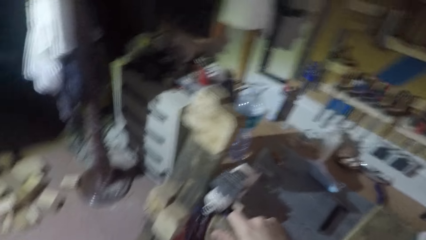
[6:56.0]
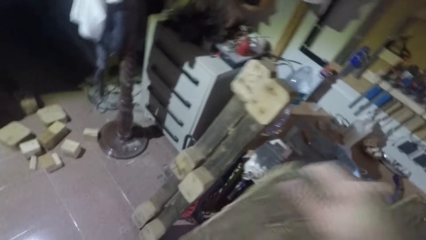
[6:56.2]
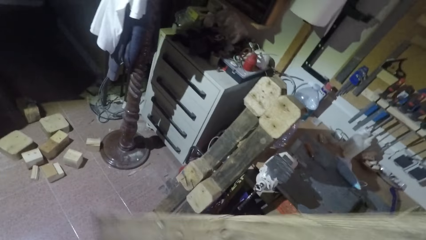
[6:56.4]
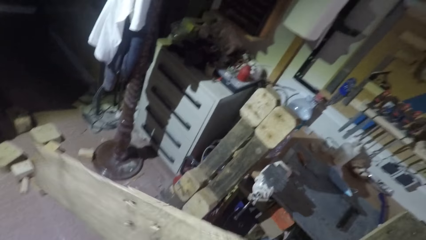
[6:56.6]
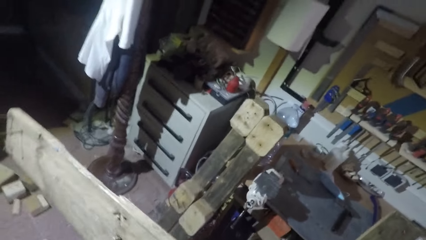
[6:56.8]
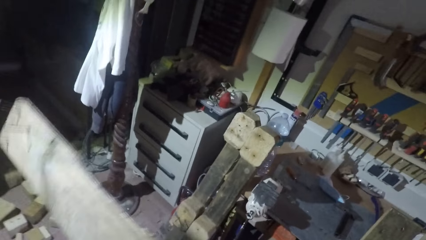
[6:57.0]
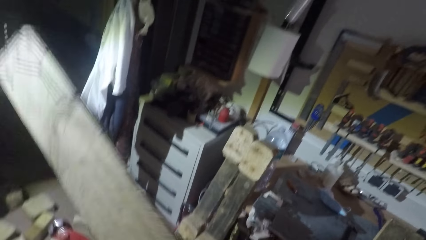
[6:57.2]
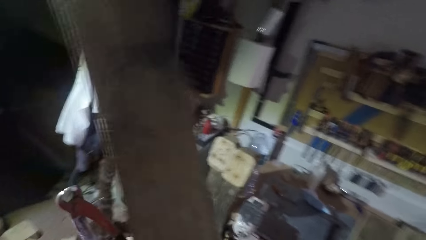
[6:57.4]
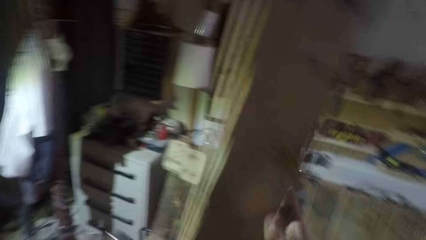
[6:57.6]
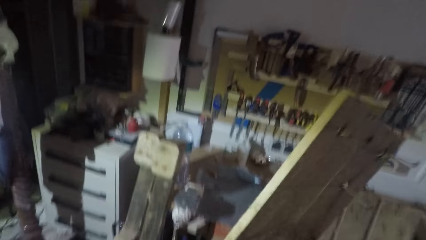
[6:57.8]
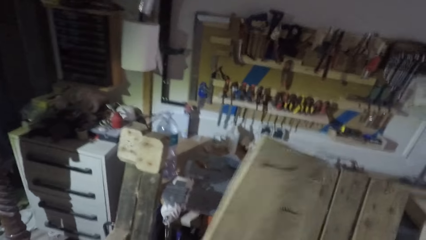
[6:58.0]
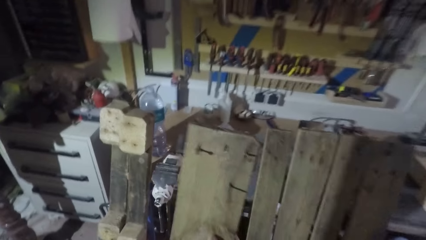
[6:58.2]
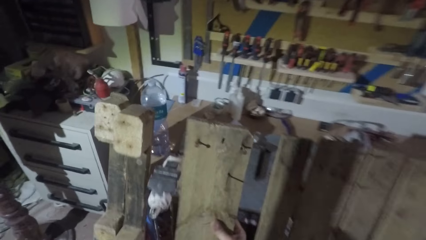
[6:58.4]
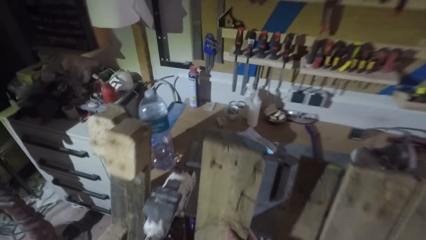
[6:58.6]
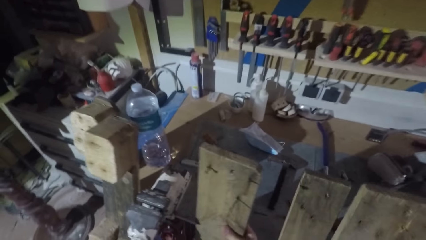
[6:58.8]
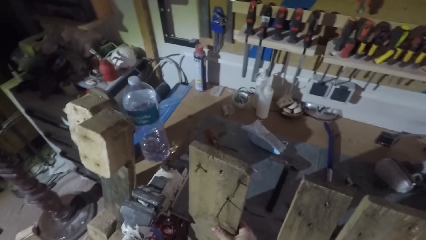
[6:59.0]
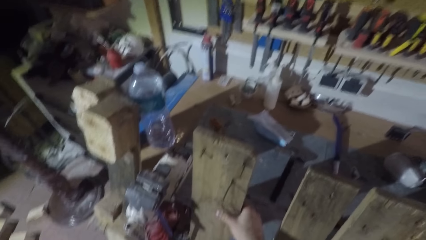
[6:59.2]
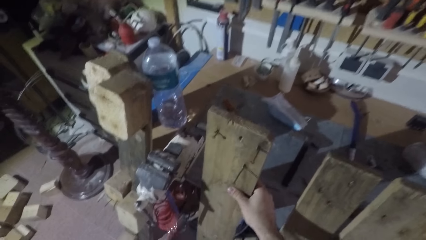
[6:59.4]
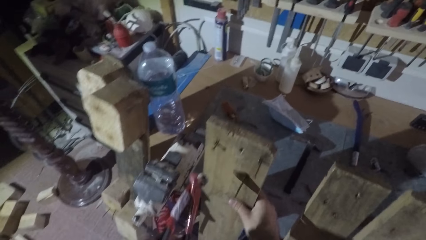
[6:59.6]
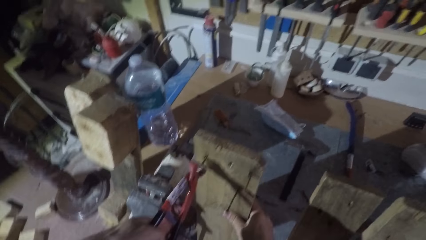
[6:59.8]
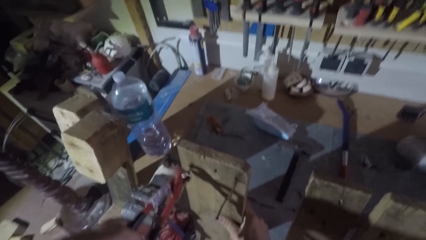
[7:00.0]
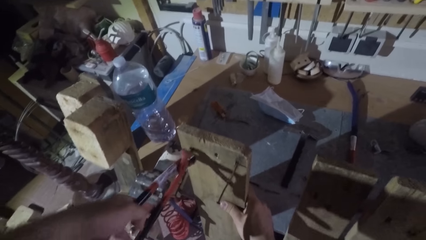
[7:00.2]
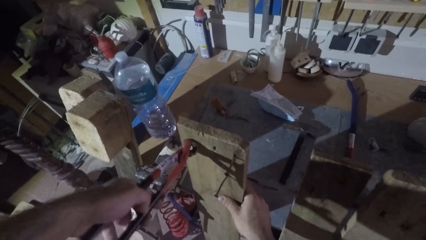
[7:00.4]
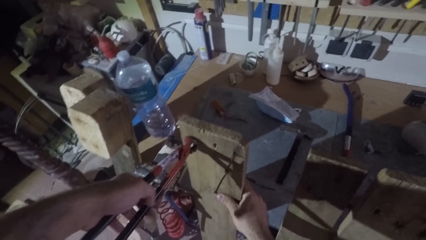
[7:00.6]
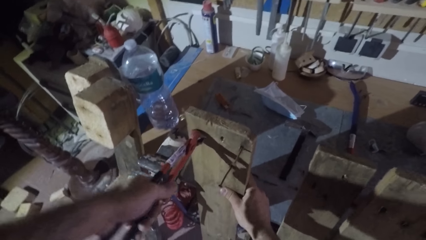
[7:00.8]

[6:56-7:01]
The camera wearer turns the first wood upside down. They lift the wood. They lean the wood against the worktop. They use the pincers to pull out another nail from the first wood.

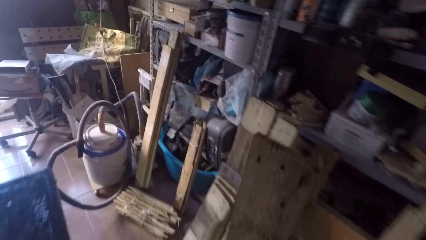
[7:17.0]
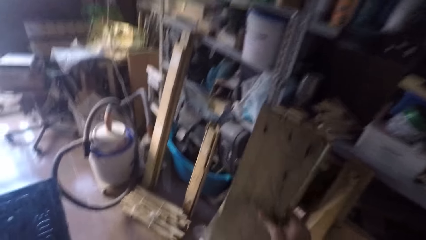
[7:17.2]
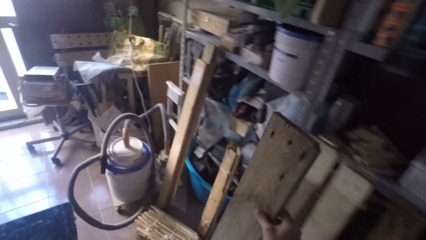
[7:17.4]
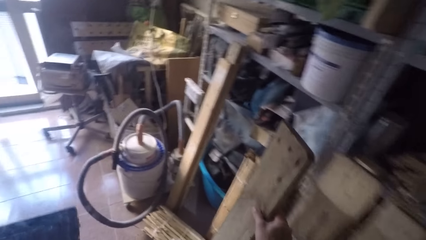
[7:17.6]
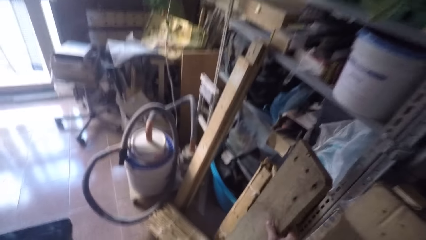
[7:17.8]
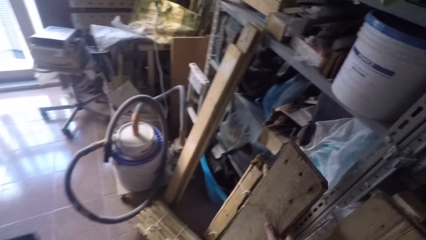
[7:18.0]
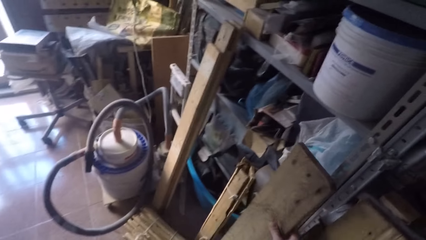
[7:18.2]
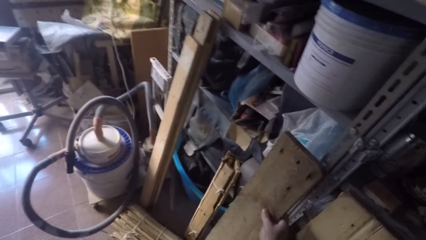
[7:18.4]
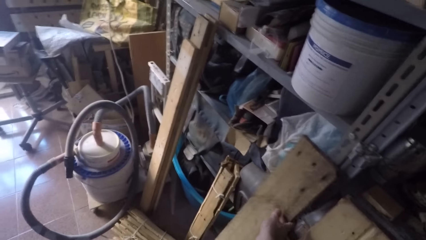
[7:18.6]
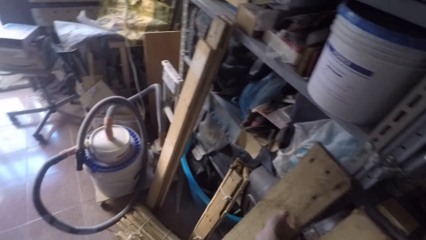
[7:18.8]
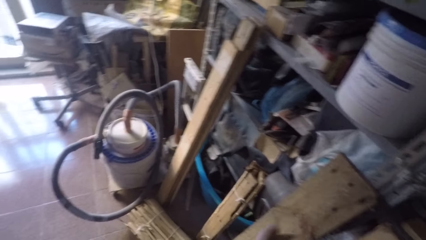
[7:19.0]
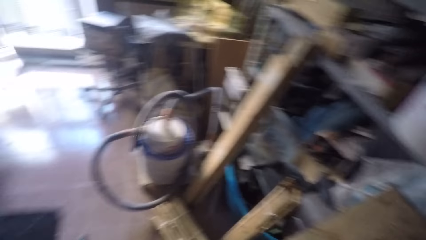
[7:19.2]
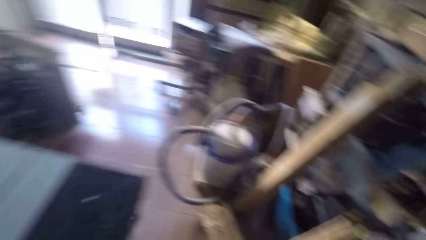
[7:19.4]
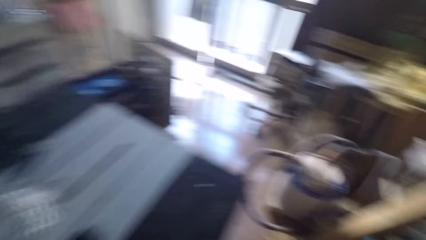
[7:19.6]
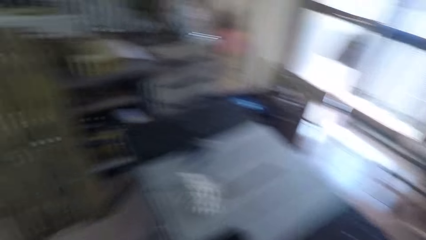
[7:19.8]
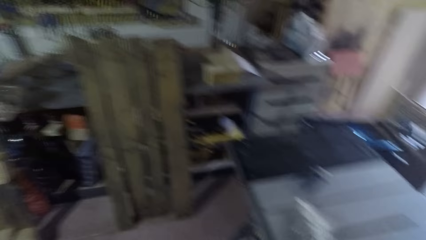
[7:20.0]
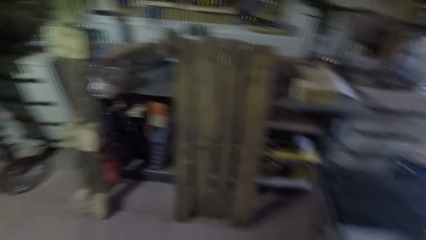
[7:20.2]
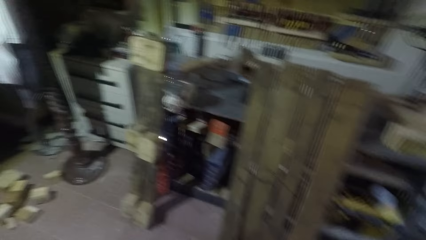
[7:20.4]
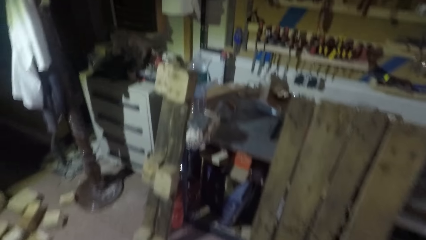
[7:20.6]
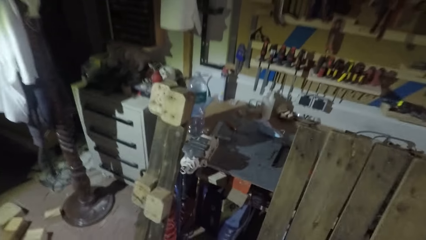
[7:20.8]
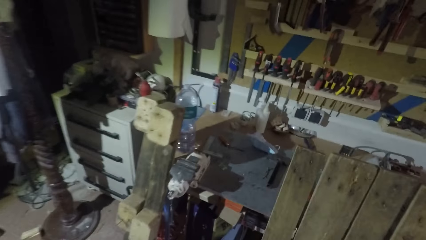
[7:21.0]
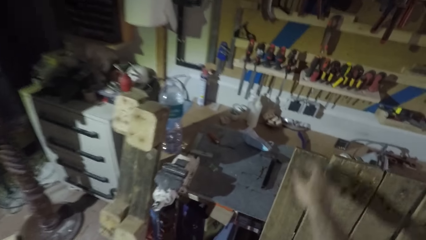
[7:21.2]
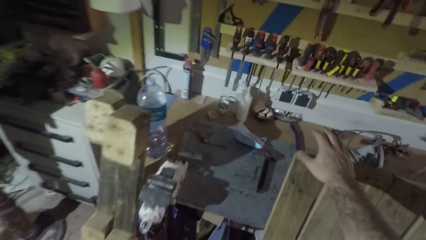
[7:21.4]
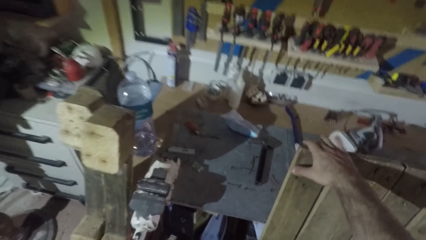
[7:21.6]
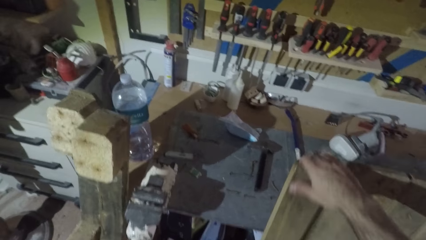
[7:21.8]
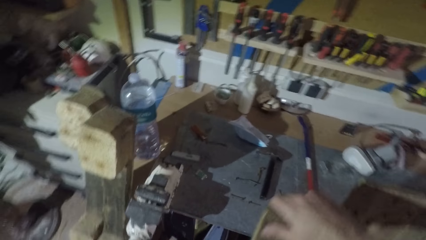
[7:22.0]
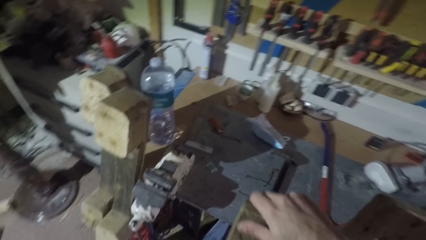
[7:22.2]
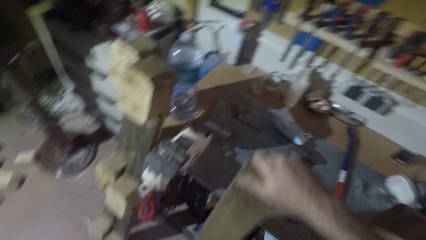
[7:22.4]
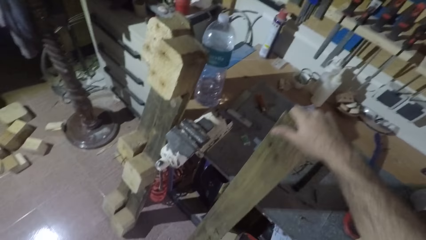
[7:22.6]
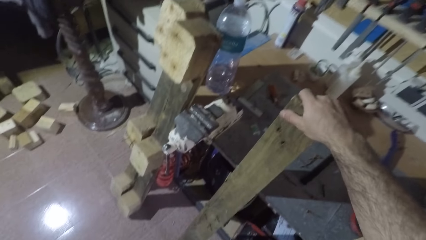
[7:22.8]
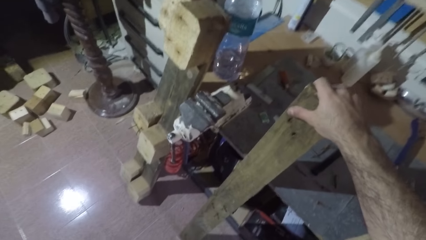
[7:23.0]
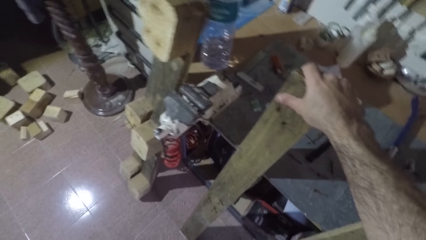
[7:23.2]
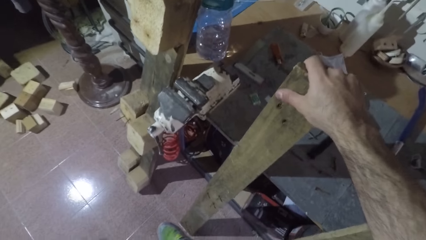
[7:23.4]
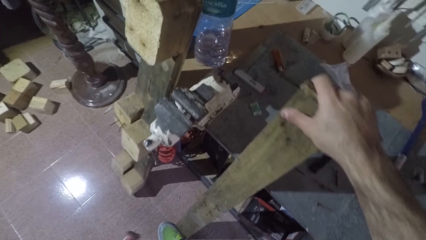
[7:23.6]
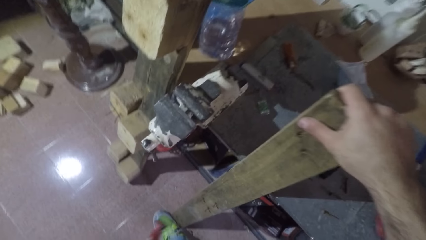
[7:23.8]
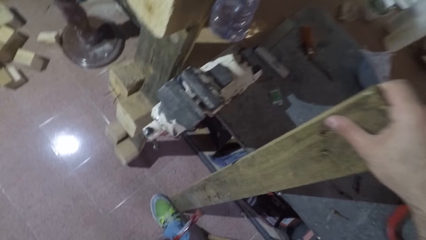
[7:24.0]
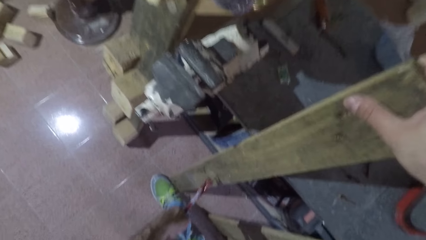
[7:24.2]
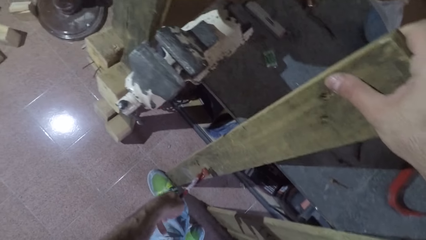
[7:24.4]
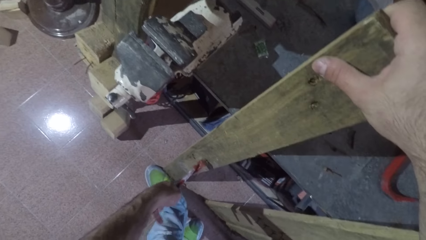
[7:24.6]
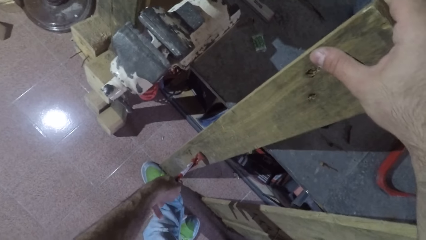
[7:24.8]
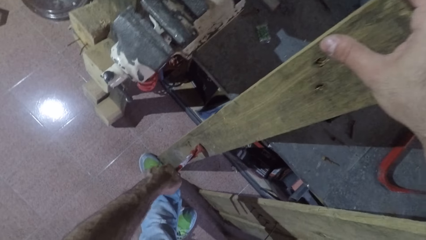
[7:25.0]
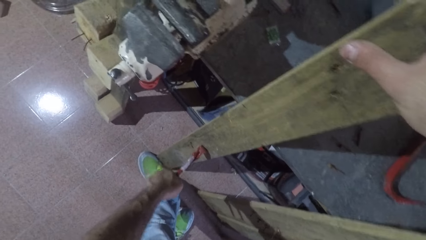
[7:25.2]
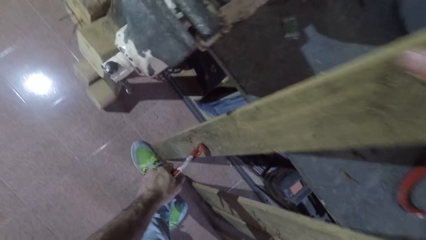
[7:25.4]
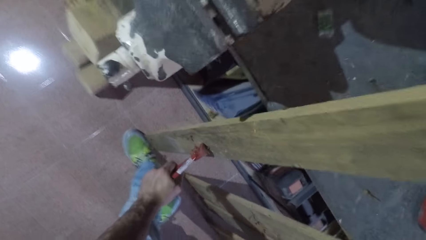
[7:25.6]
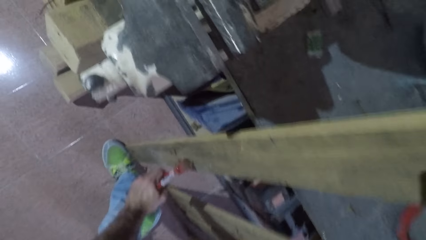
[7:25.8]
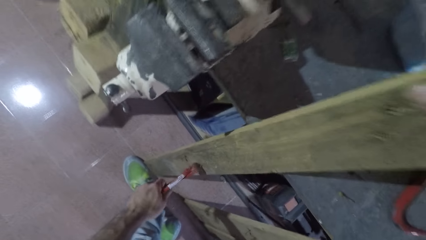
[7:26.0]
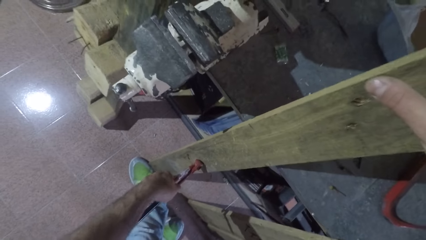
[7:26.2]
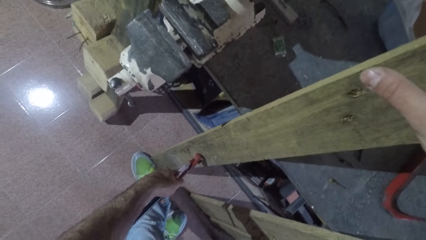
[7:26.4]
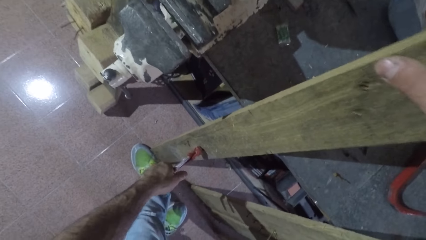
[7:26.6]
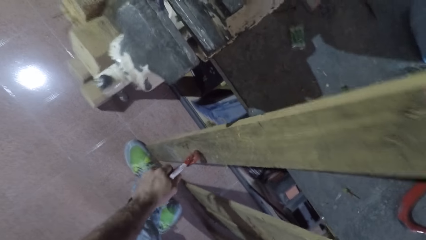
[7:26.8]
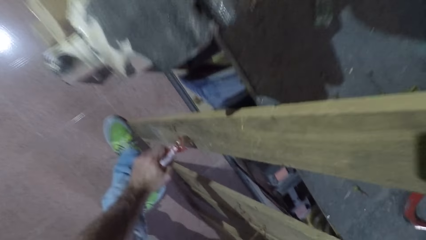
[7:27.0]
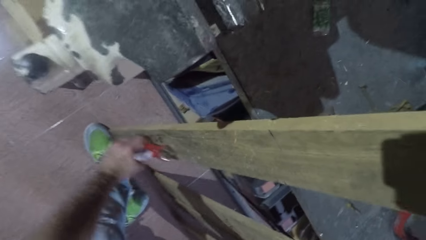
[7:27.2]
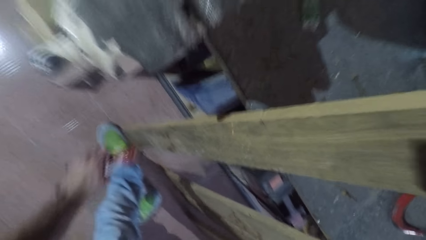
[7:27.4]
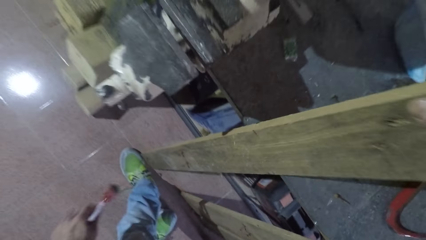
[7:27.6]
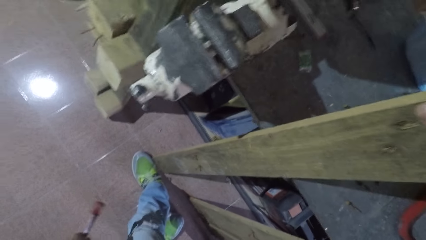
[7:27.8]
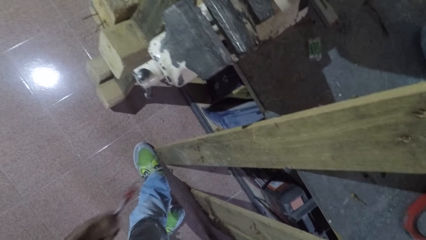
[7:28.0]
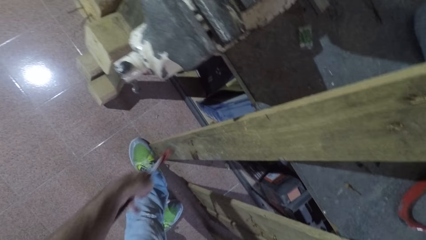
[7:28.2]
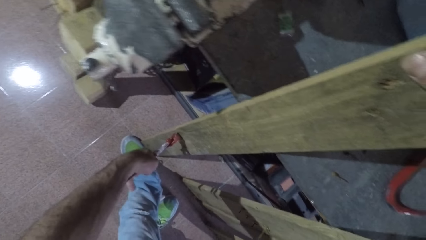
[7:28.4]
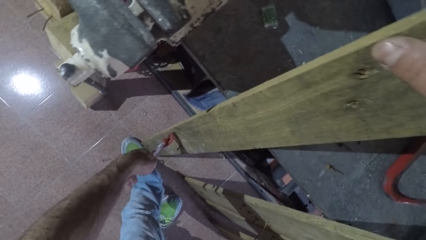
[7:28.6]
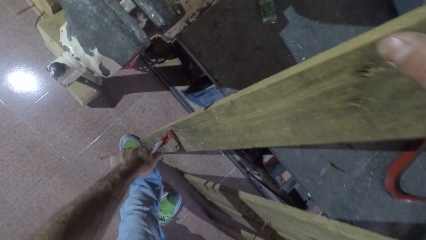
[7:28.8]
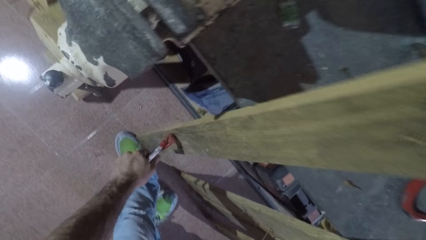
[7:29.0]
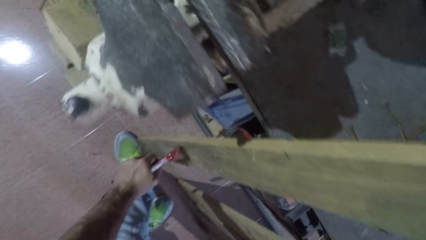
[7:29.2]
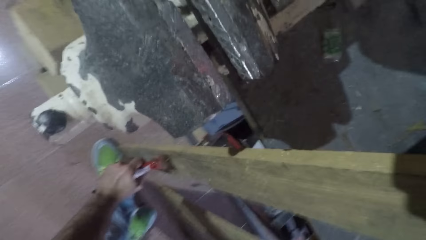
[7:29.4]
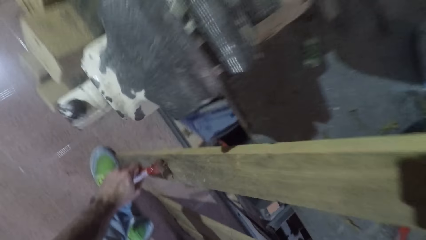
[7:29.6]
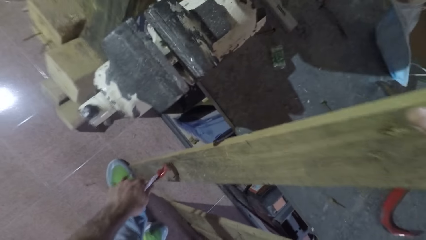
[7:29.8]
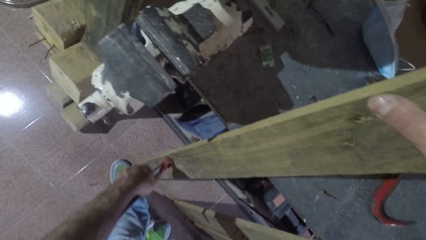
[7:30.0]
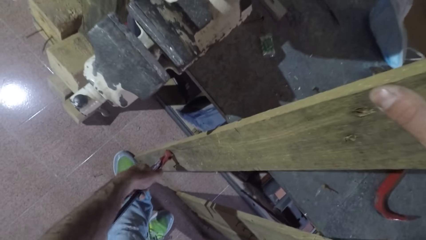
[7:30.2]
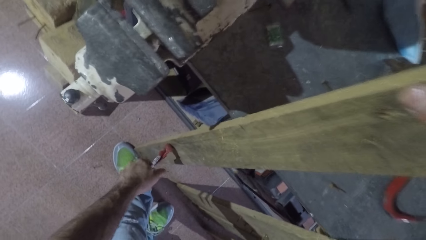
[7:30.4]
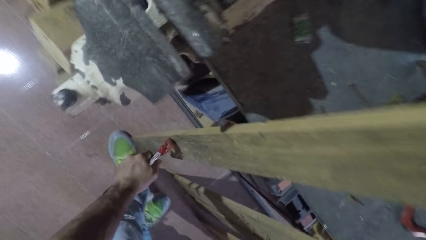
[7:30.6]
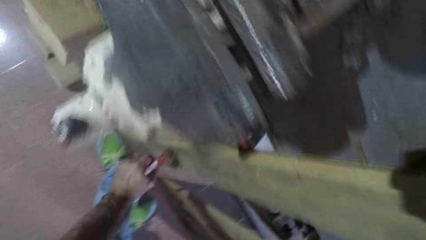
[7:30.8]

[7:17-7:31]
The camera wearer keeps the wood on another side of the workshop. They lean the wood against storage shelves. They take the second wood, adjust the second wood, and lean the wood against the worktop. They move one leg next to the wood. They use the pincers to pull out a nail from the second wood. They drop the nail on the floor from the pincers. They pull out another nail from the wood with the pincers.
